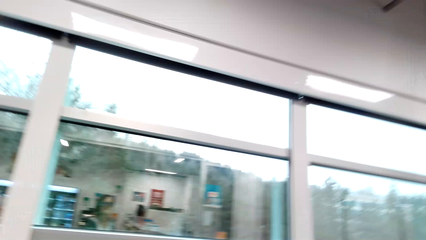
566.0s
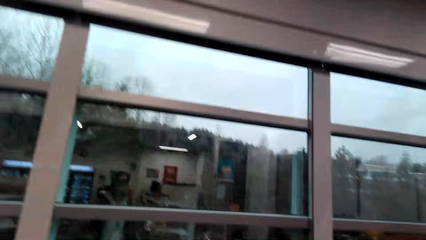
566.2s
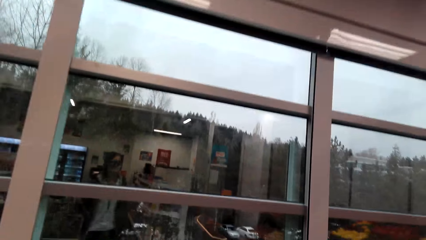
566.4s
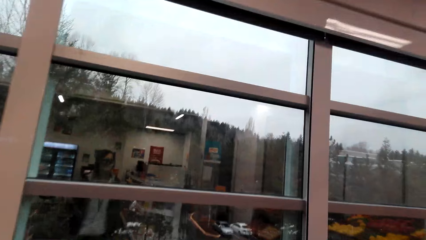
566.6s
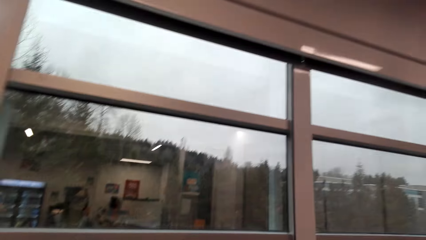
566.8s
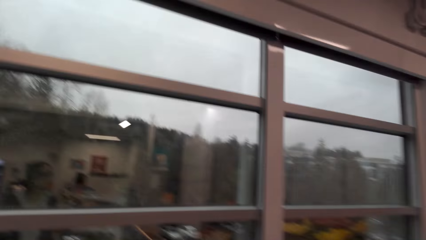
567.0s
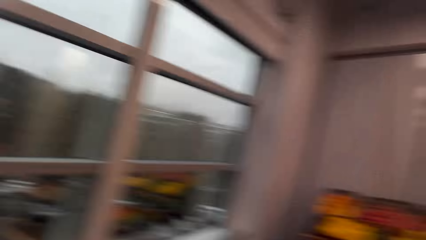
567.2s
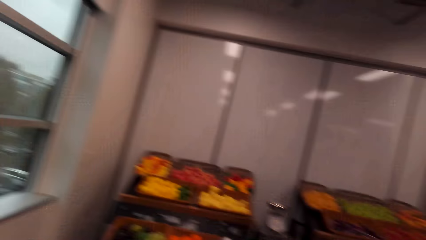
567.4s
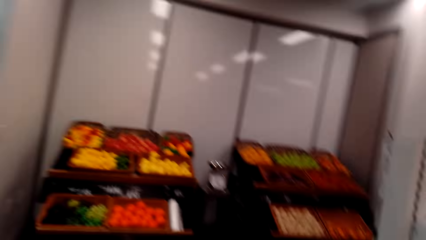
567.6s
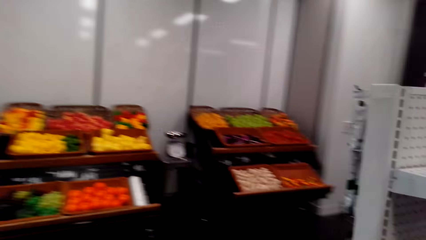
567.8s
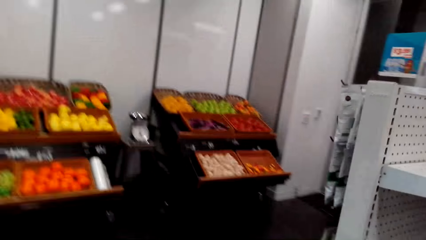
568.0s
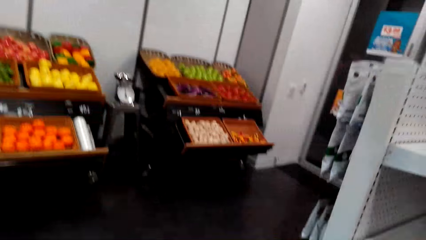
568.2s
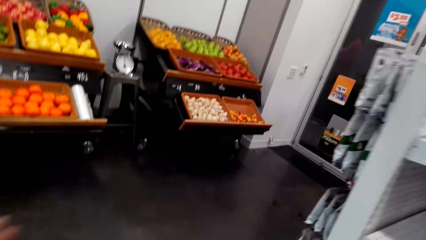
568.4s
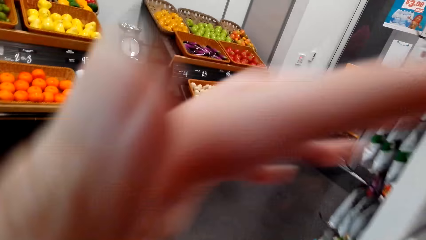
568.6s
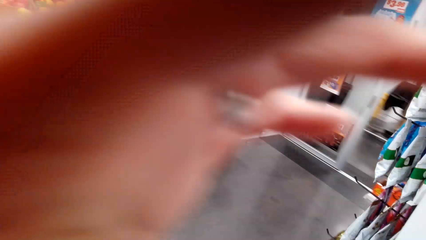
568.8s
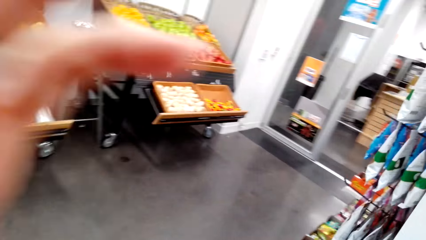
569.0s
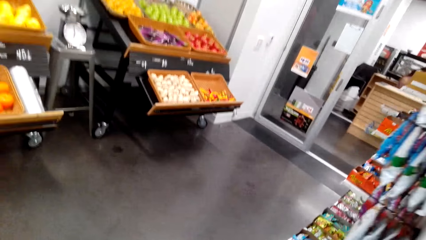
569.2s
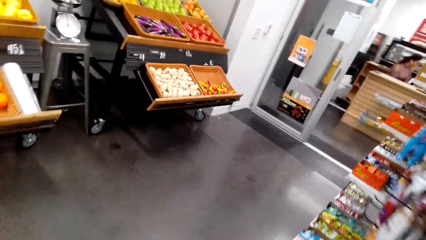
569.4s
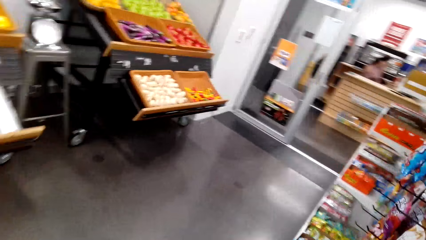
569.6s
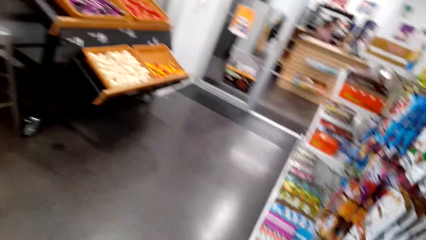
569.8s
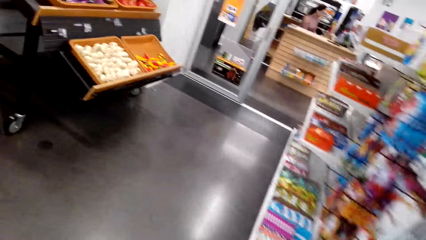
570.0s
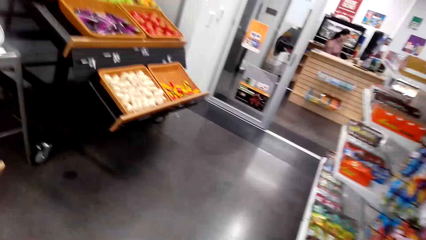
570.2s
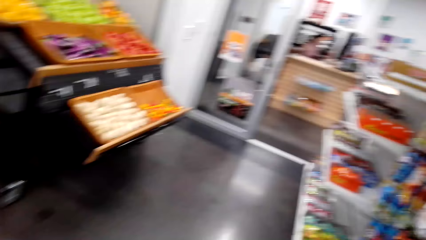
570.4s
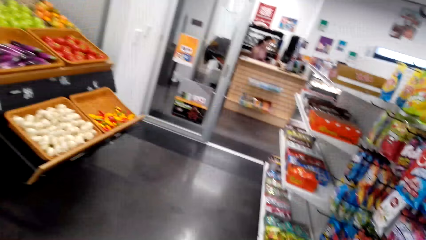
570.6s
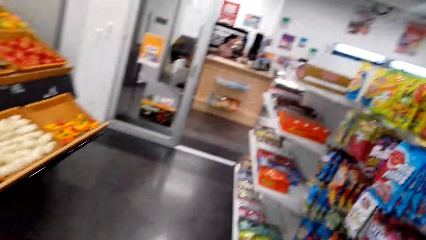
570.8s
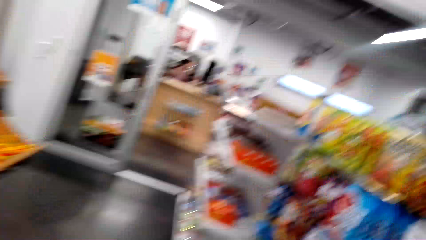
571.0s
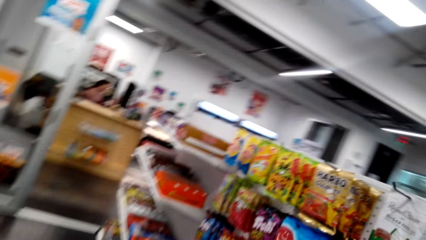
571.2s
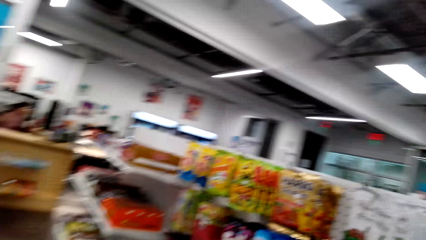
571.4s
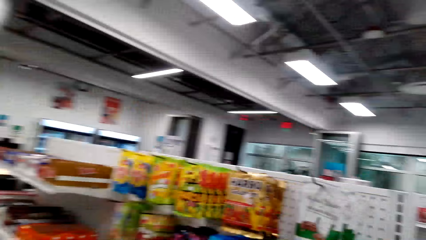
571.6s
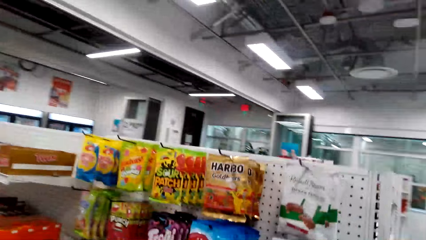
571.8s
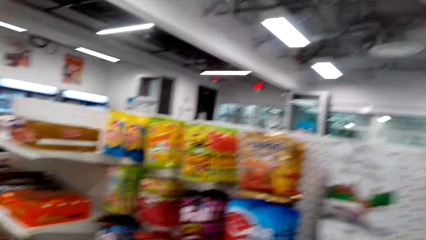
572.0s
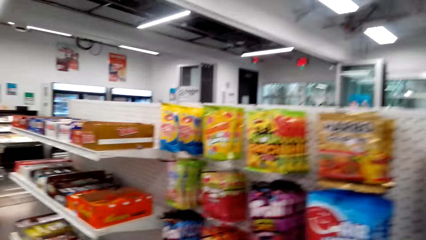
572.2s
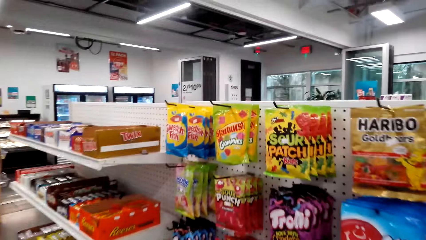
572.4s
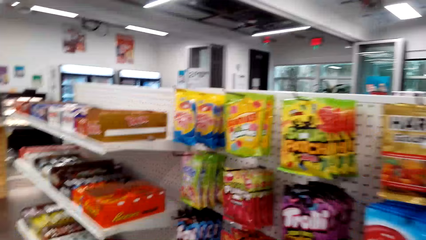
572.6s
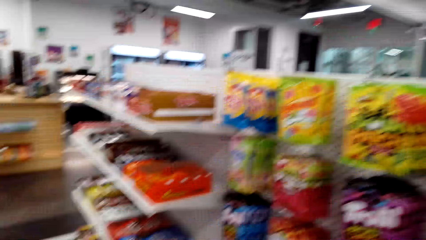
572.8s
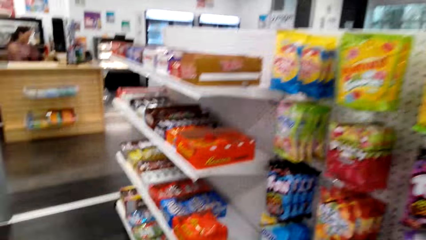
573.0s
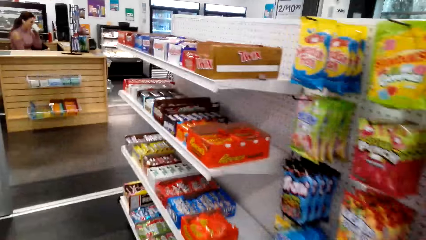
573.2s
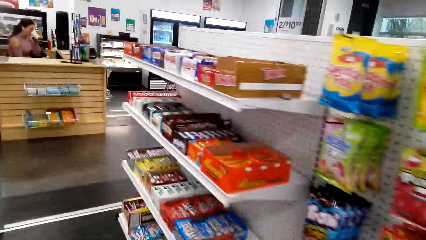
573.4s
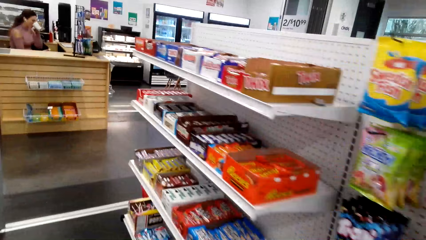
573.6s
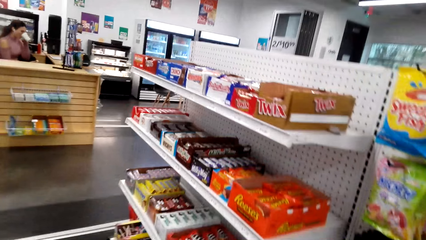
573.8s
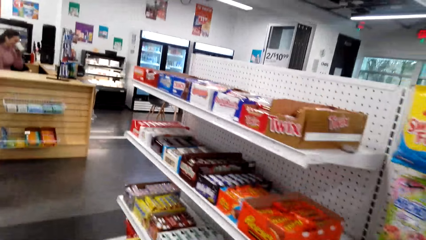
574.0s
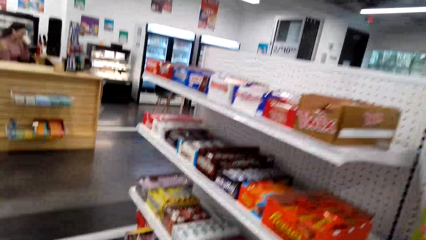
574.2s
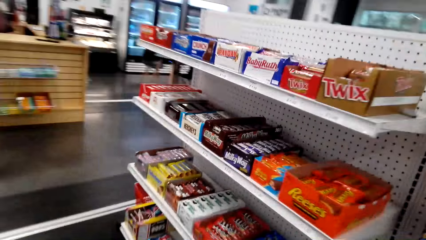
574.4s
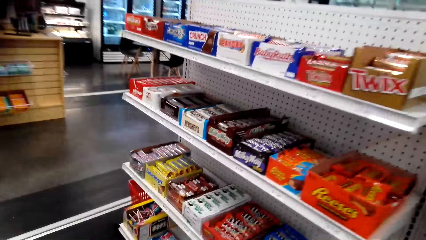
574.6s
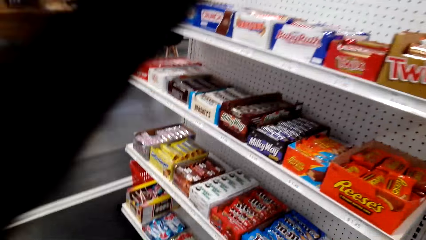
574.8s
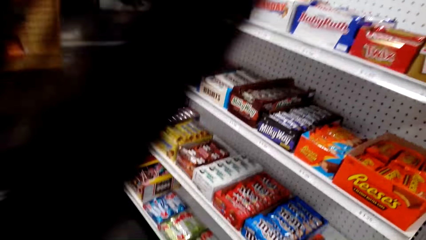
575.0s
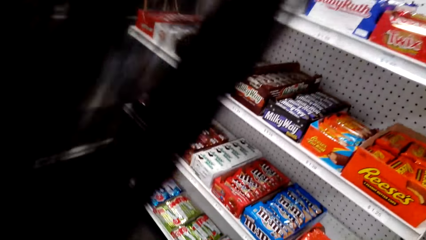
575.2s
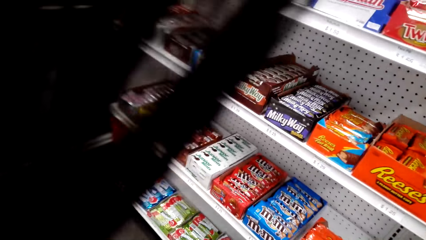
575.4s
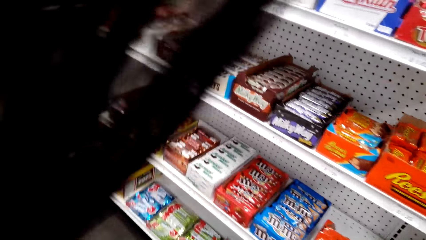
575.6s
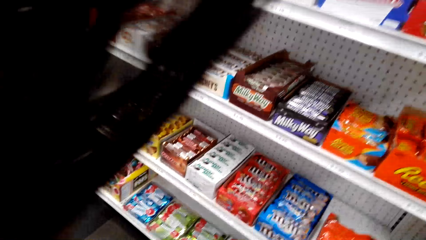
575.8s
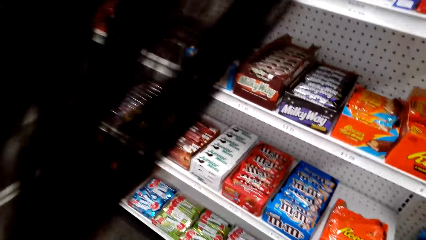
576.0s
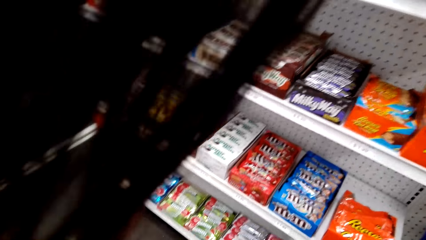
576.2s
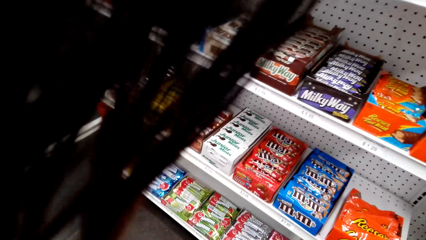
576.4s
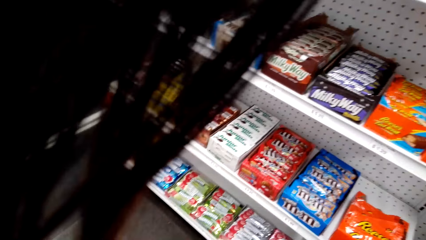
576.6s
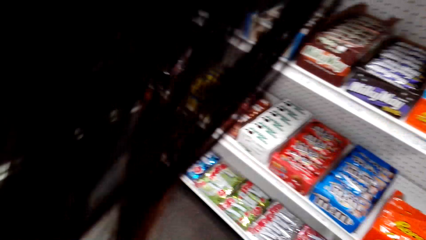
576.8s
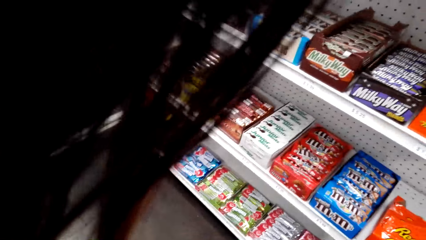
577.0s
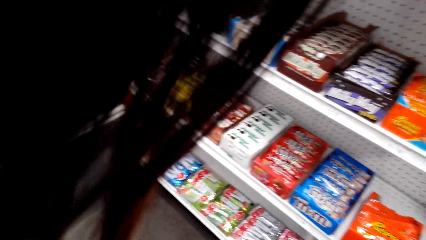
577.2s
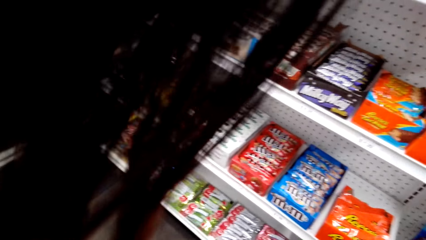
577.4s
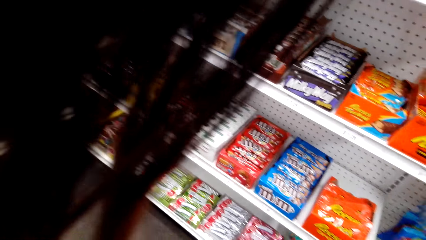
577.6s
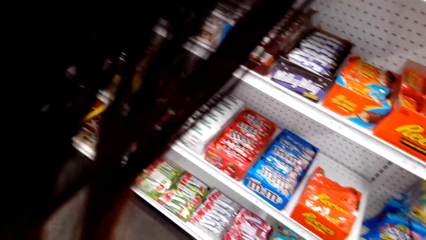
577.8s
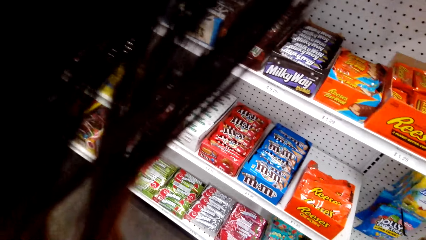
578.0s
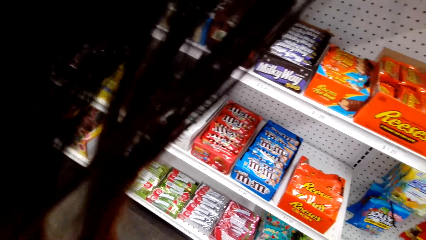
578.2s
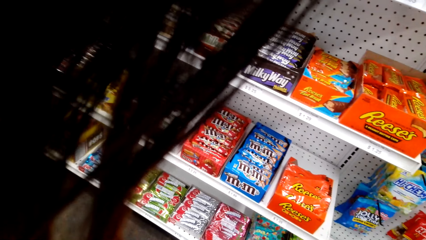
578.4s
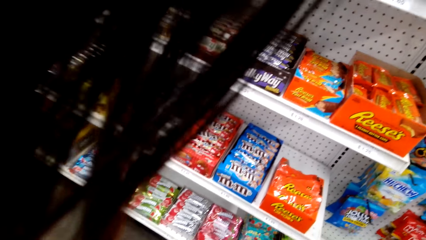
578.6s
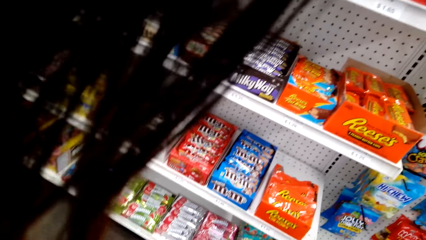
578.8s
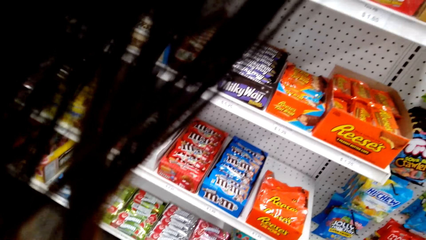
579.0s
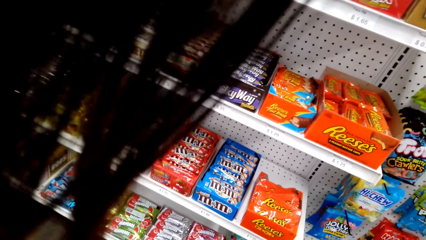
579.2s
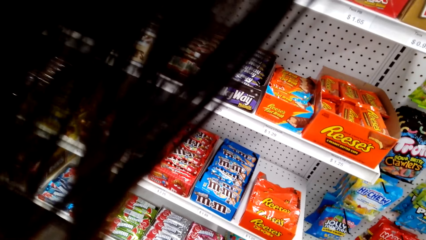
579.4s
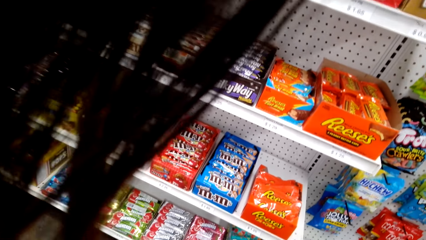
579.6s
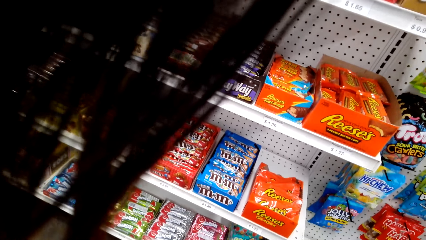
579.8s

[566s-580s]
The camera wearer walks around the supermarket. She pushes back her hair. A lady sits at the counter. The lady sits at the counter again. The camera wearer picks something.
